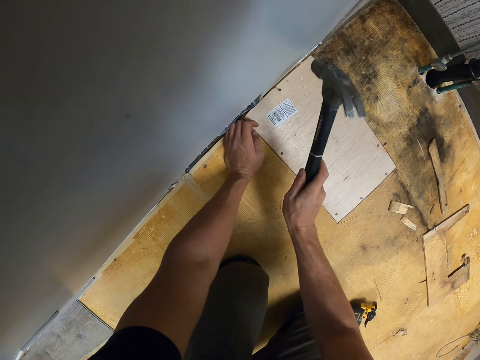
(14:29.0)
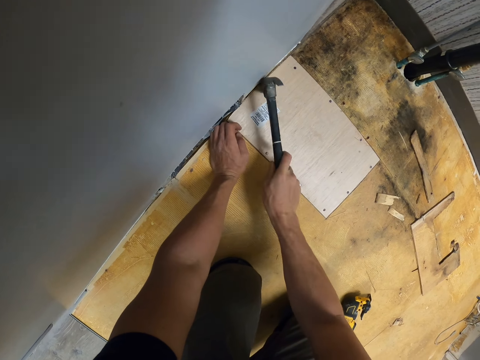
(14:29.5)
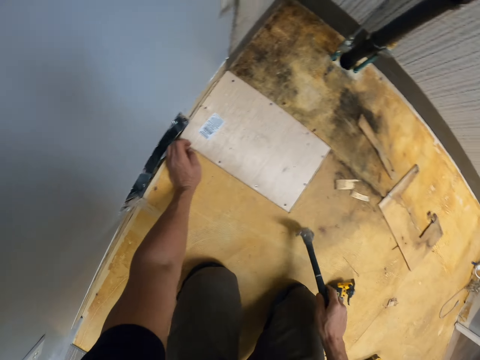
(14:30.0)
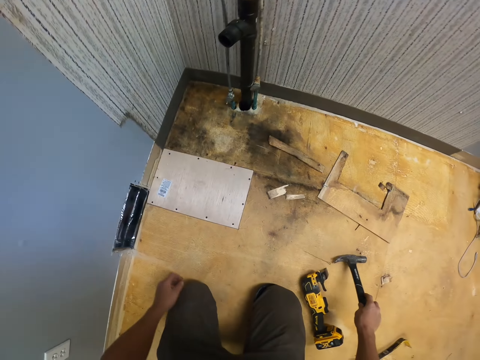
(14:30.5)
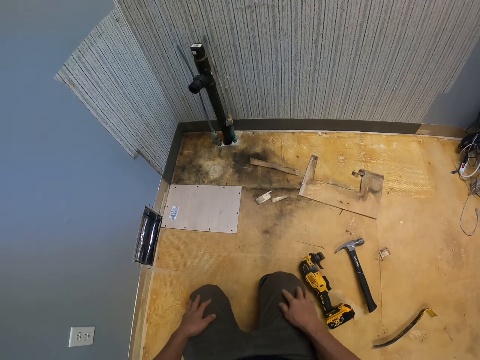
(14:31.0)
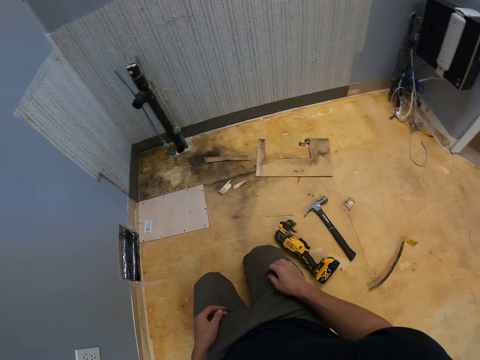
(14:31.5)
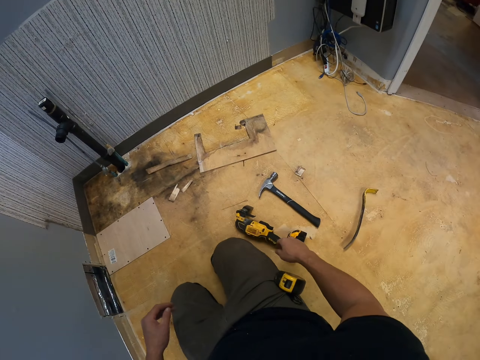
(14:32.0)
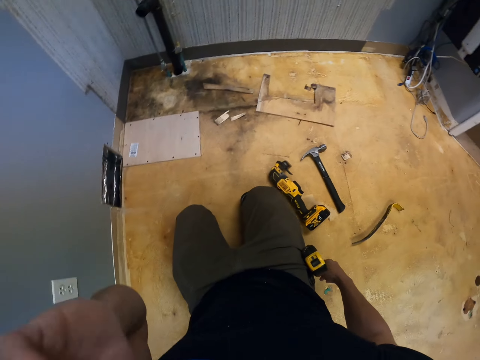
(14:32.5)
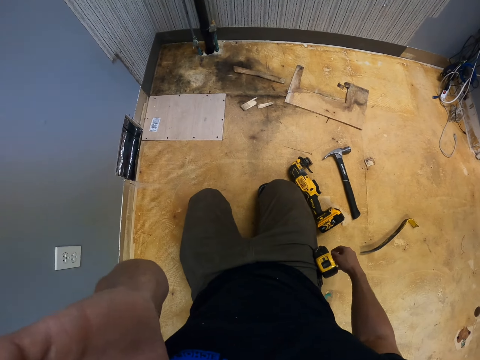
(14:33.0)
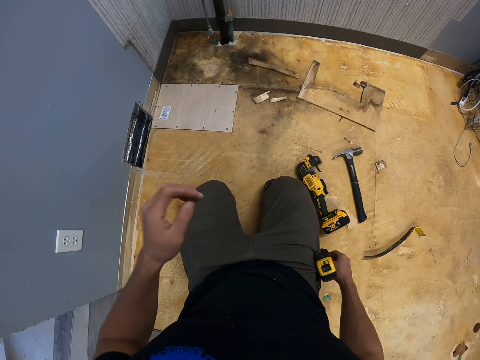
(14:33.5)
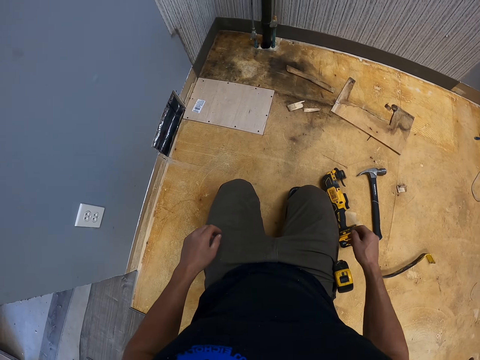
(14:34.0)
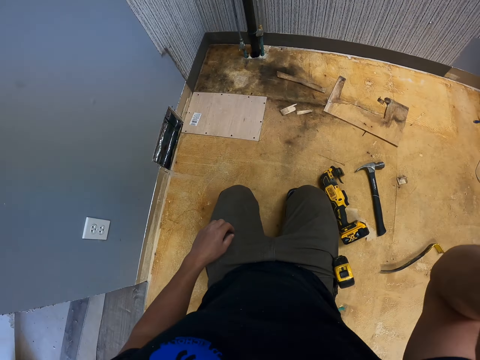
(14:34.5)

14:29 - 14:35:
The camera wearer drops the hammer. They look around. They adjust the camera.
